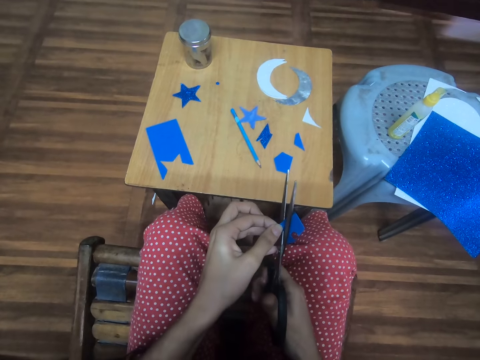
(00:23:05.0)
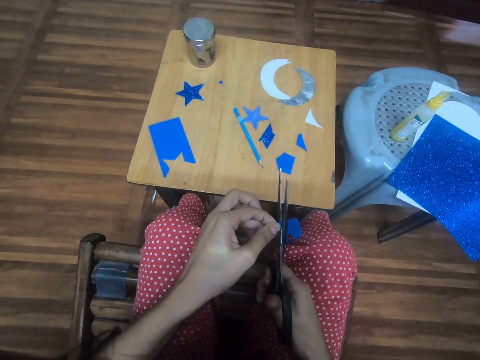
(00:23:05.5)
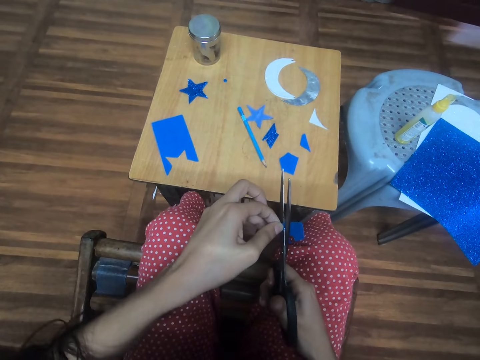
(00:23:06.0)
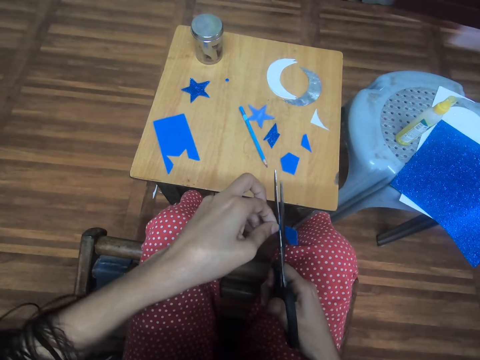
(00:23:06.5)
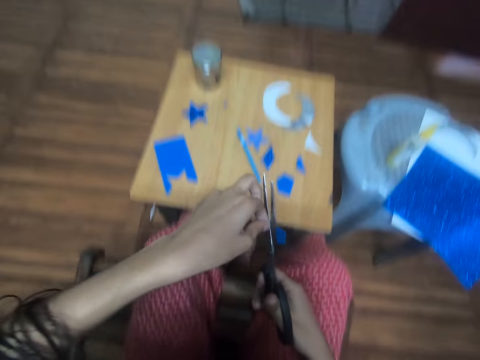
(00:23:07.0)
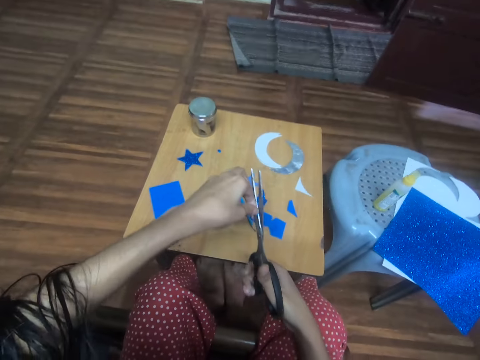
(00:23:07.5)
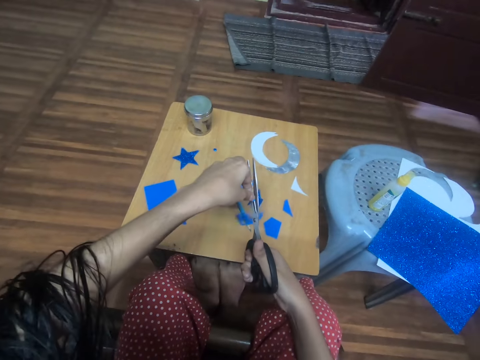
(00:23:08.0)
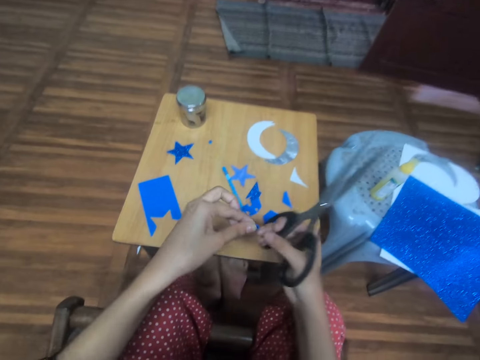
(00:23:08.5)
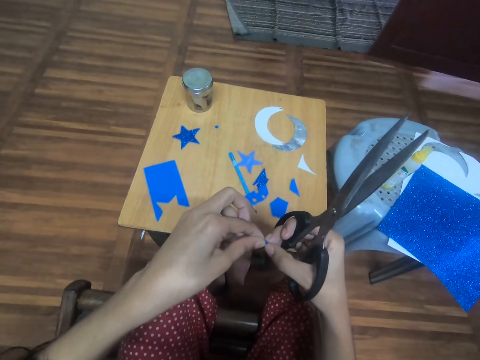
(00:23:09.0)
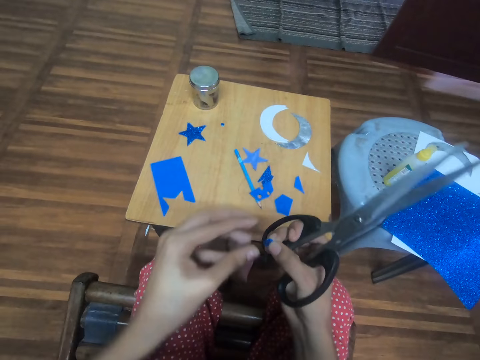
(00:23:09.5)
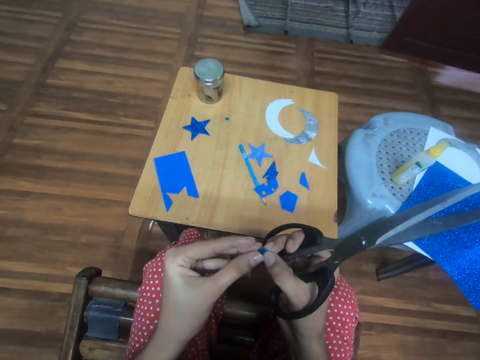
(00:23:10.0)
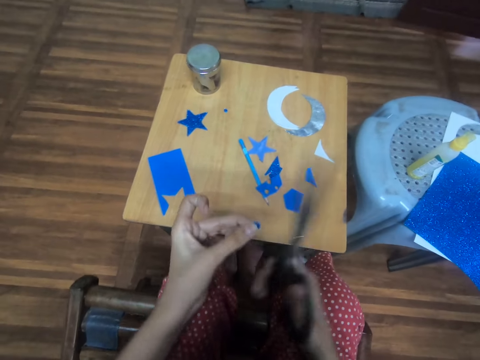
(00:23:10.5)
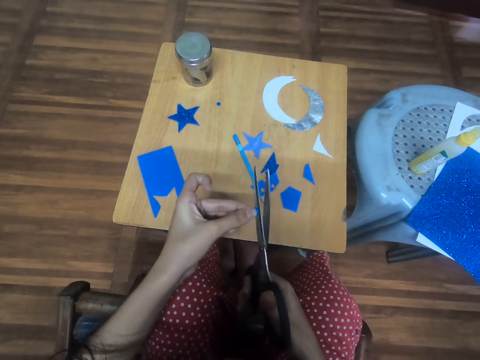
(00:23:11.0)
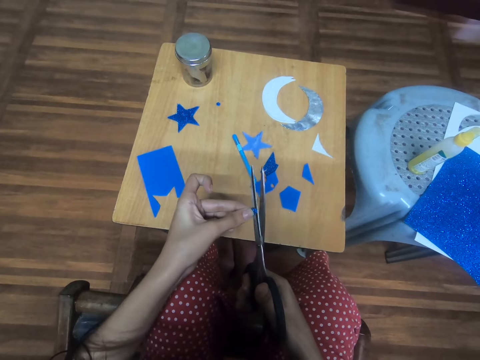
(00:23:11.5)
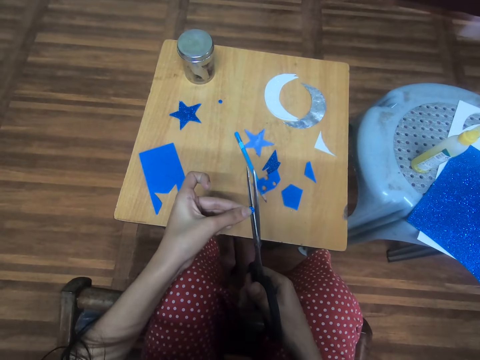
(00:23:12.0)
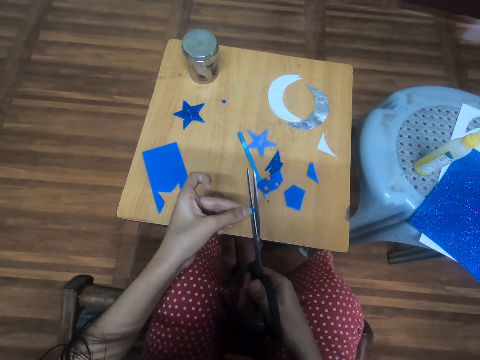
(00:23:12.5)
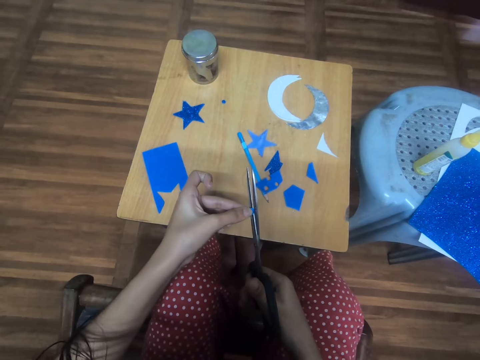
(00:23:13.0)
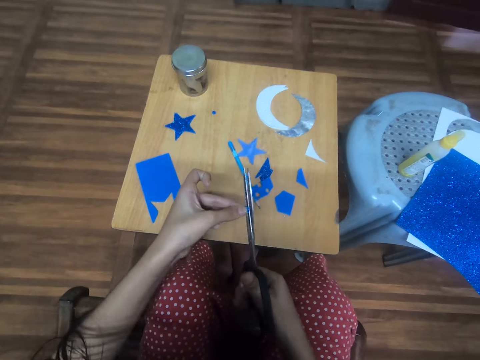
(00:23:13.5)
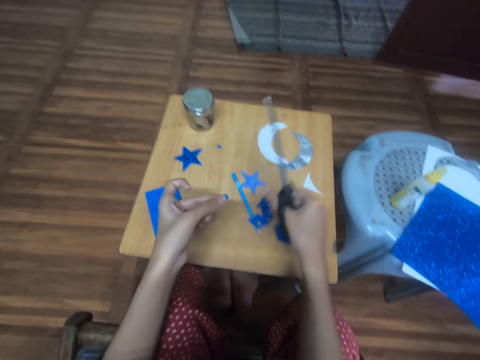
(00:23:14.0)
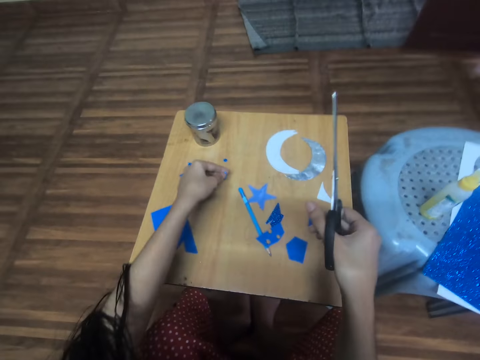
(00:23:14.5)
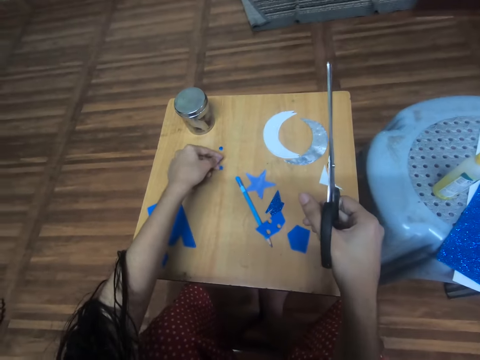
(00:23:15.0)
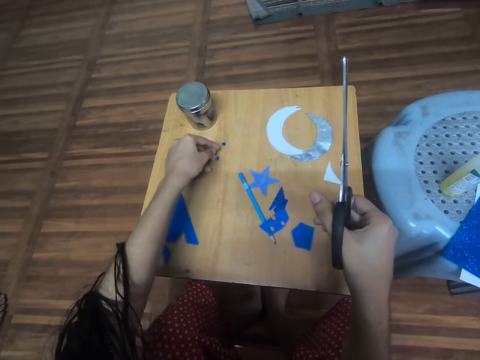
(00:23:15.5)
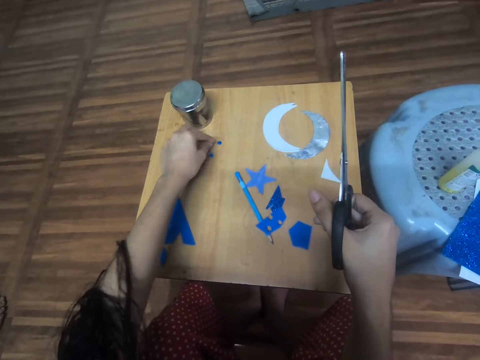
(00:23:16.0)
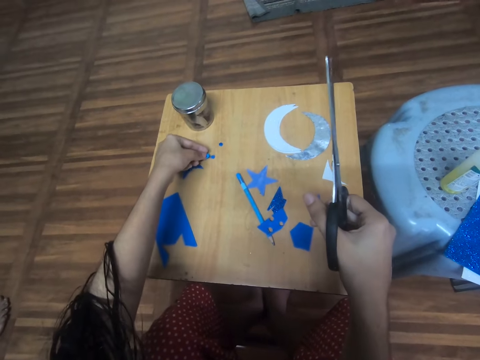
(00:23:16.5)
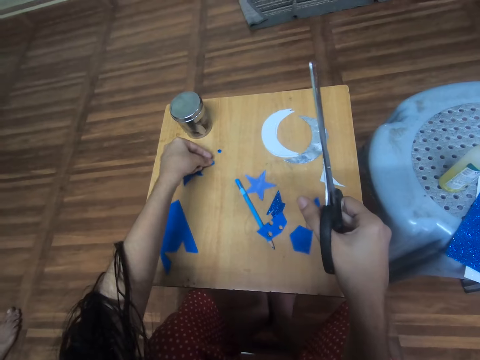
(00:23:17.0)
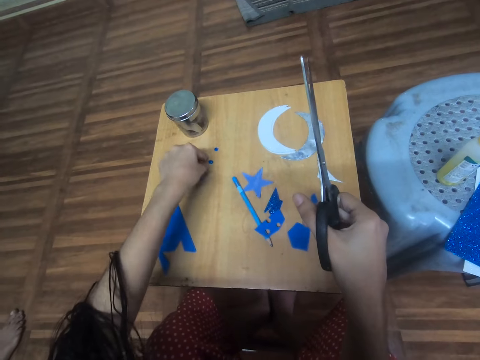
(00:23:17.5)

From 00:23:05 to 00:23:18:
The camera wearer cuts a manila paper using scissors. They cut it again. They turn the manila paper. They cut the manila paper using the scissors. They drop both circle-shaped blue glitter foam sheets on the table with the left hand.

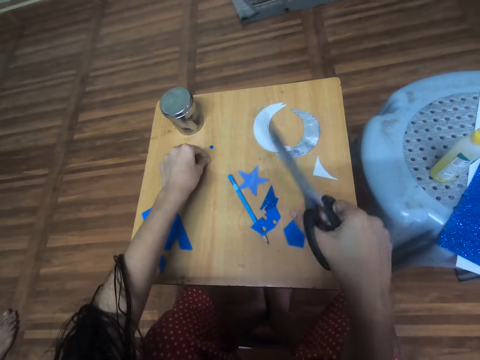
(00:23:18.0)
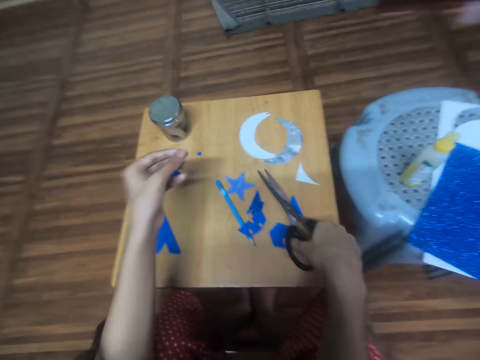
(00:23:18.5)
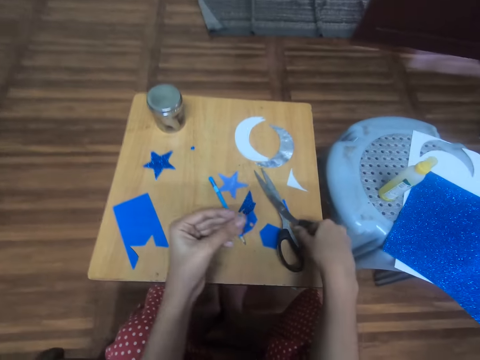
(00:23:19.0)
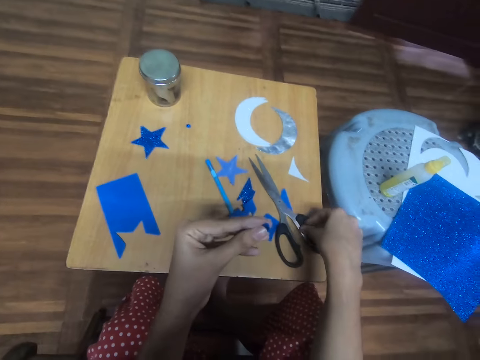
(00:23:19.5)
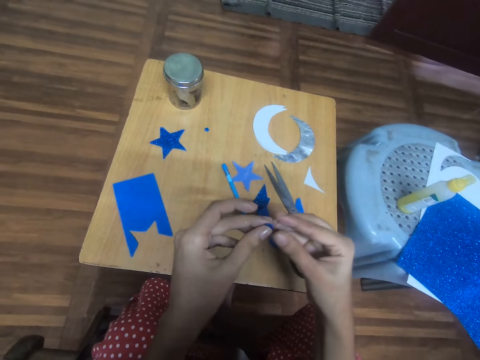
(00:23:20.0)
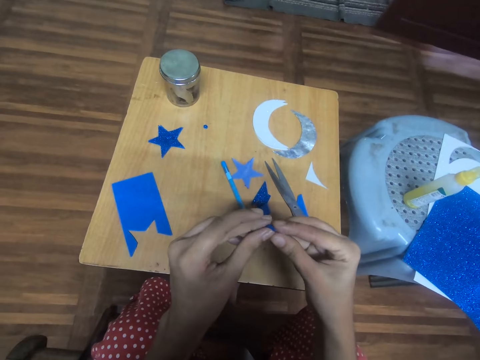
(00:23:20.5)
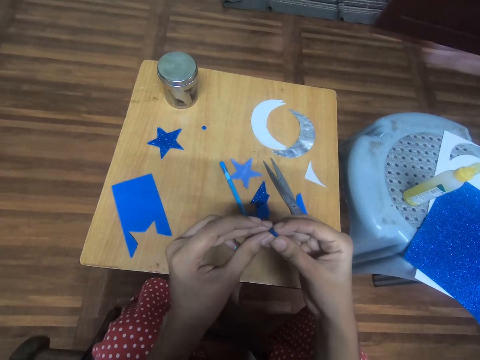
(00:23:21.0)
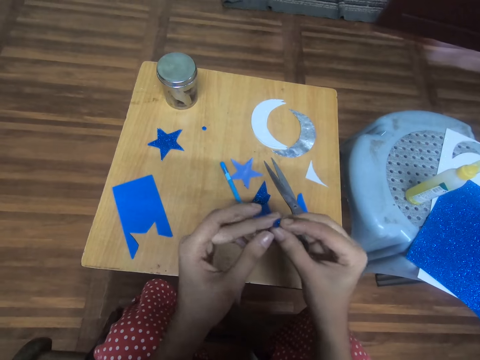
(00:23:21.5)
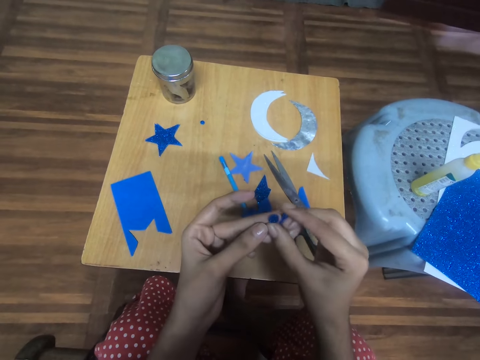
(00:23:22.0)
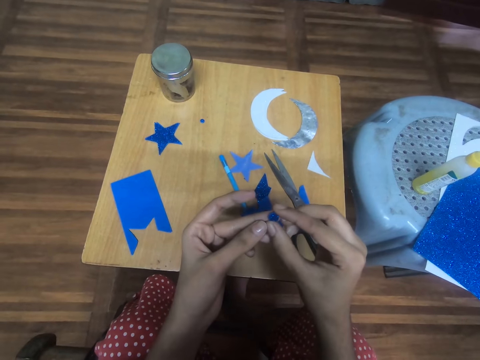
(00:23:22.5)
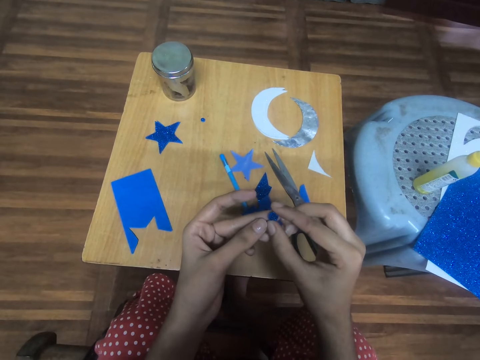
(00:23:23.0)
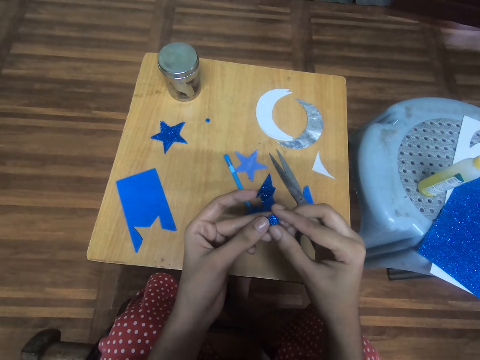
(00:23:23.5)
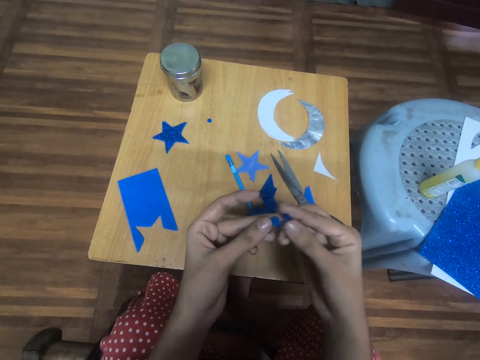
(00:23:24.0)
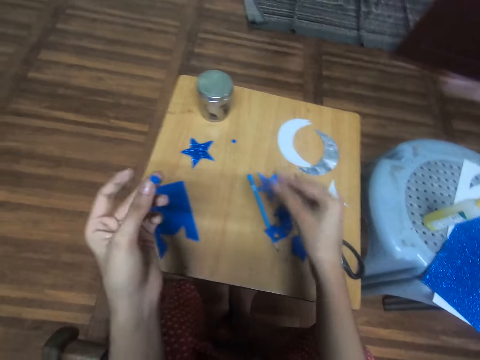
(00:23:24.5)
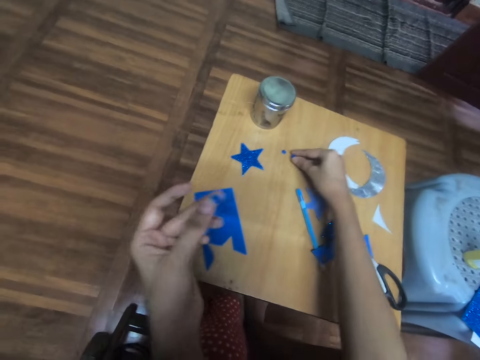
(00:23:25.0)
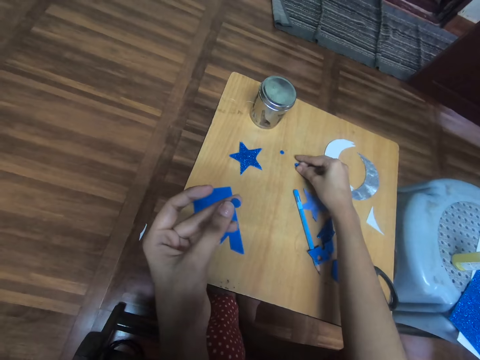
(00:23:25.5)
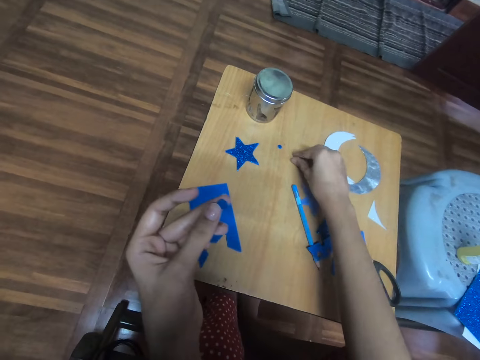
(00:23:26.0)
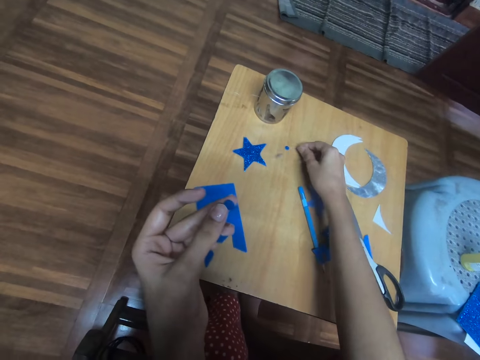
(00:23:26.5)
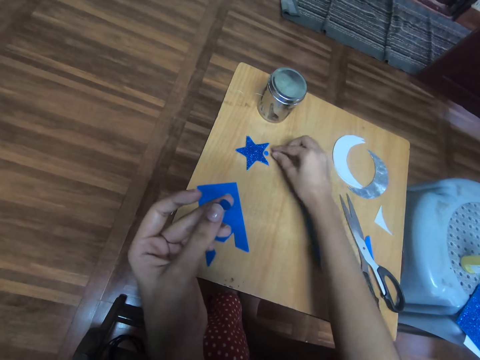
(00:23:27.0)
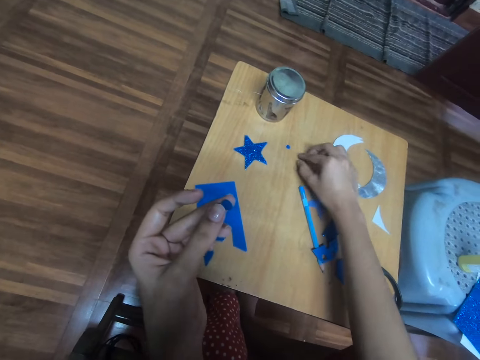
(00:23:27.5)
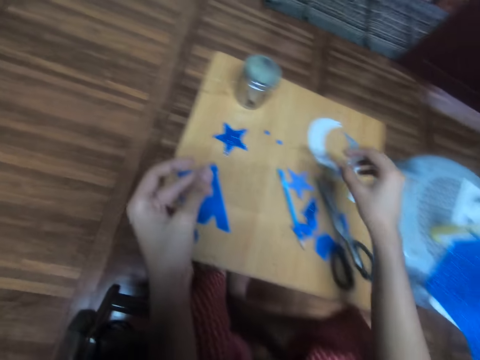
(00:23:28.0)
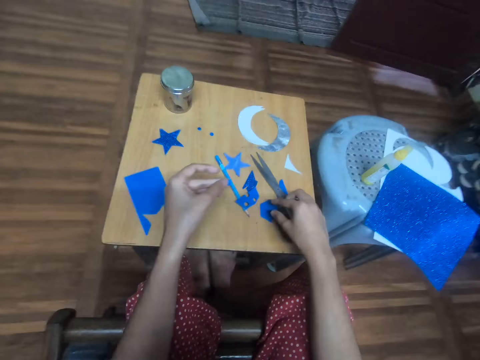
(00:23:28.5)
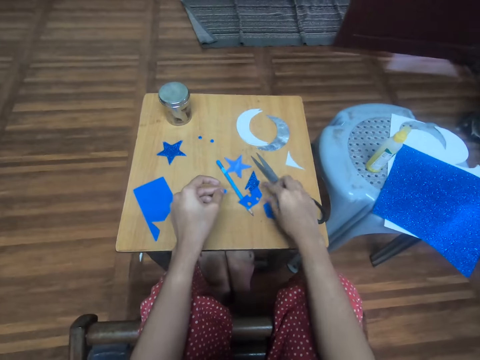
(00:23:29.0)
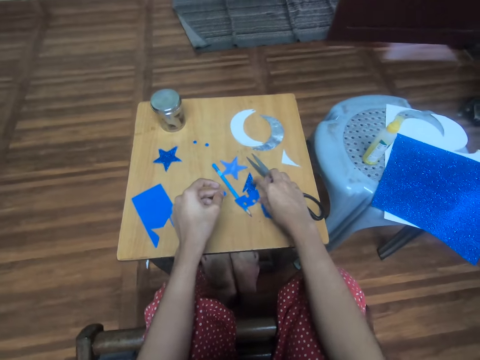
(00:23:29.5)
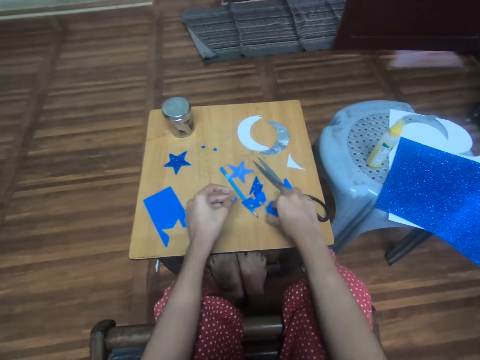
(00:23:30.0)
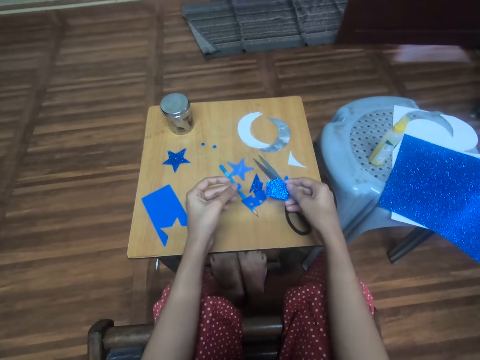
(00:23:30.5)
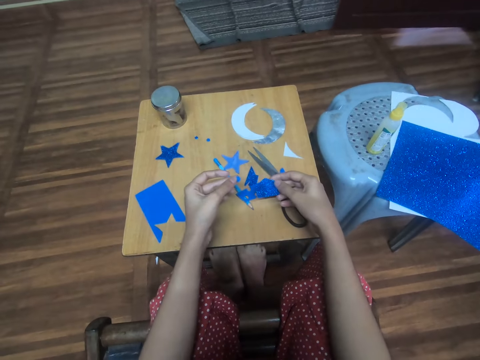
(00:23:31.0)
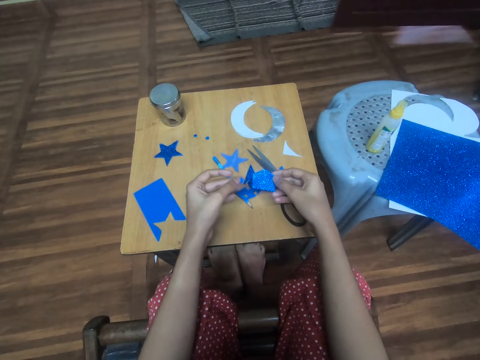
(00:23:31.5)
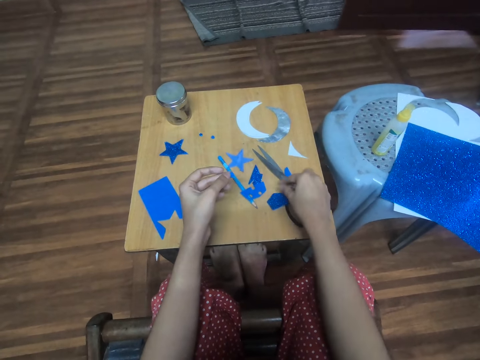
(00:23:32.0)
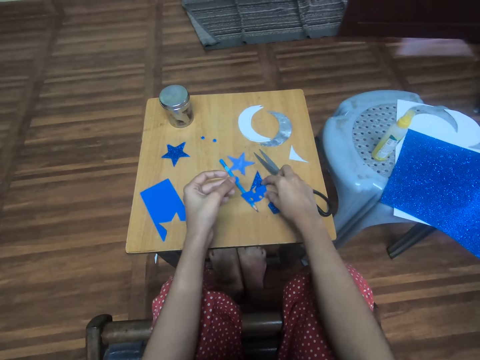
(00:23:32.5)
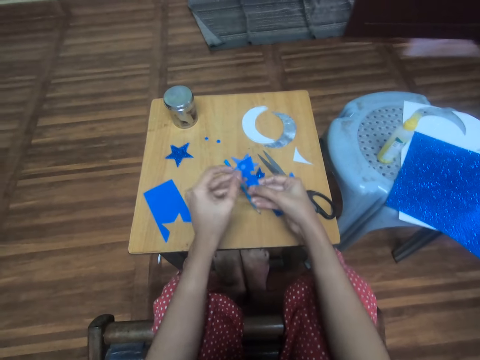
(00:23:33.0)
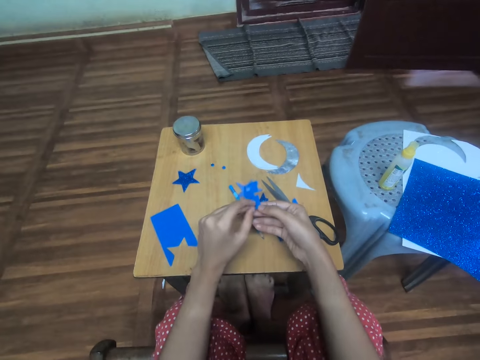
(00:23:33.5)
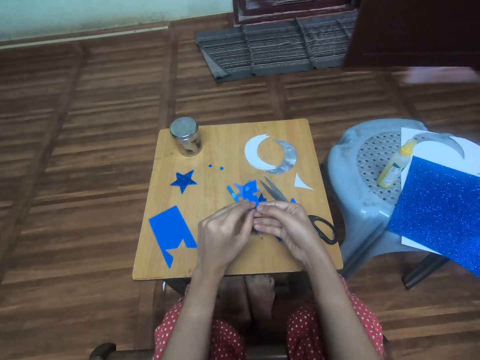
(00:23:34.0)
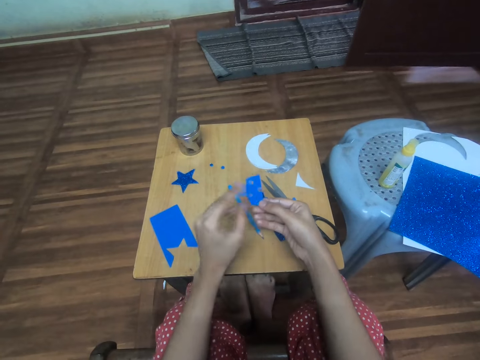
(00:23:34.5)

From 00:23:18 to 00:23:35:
The camera wearer picks up both circle-shaped blue glitter foam sheets on the table with the left hand. They drop the pair of scissors on the table. They adjust both circle-shaped blue glitter foam sheets with both hands. They turn the manila paper. They separate the circle-shaped blue glitter foam sheets on the table with their hands. They drop the third circle-shaped blue glitter foam sheet on the table with the right hand. They move the manila paper. They pick up another piece of blue glitter foam sheet from the table with the right hand. They drop the piece of blue glitter foam sheet on the table. They pick up the blue cardboard from the table with the right hand. They overlay the second circle-shaped blue glitter foam sheet on the piece of blue cardboard.
